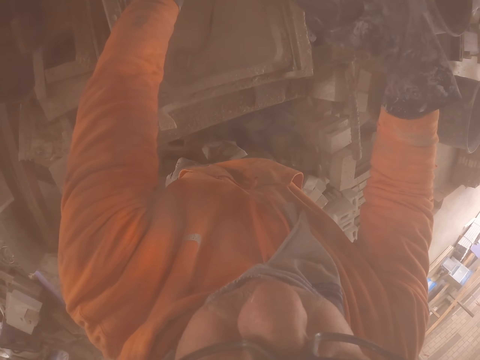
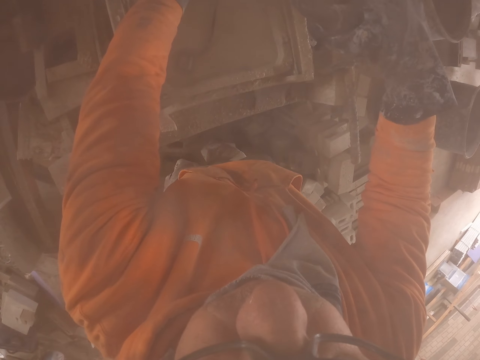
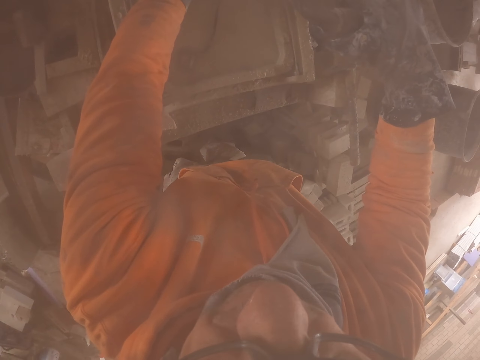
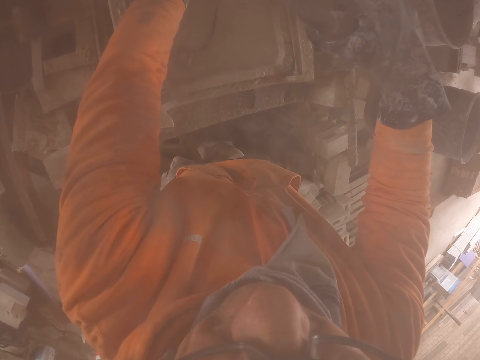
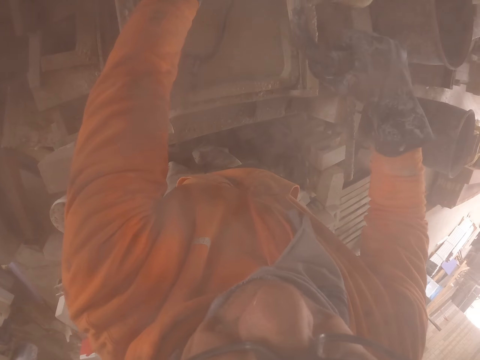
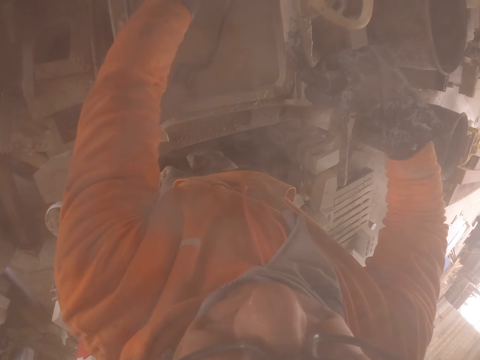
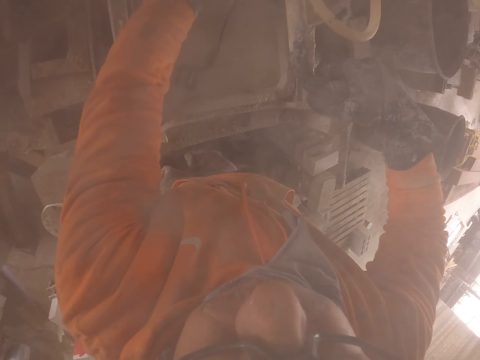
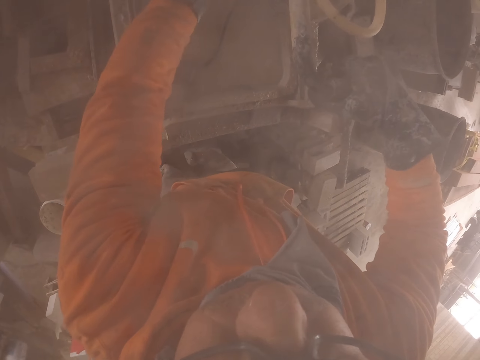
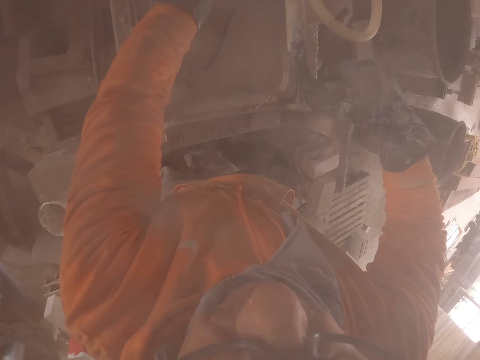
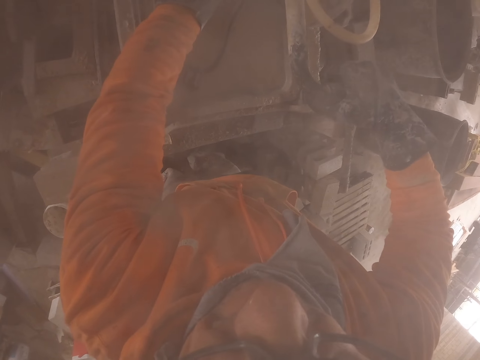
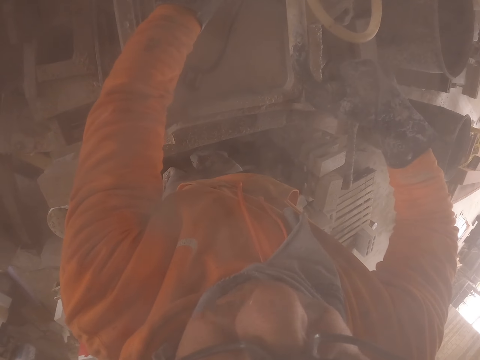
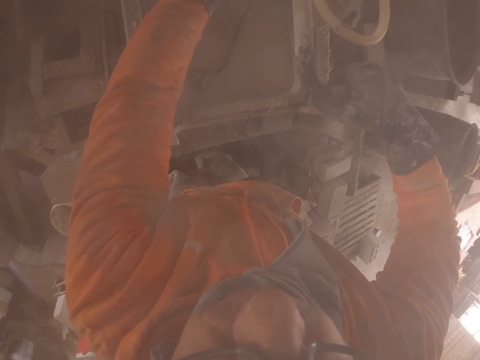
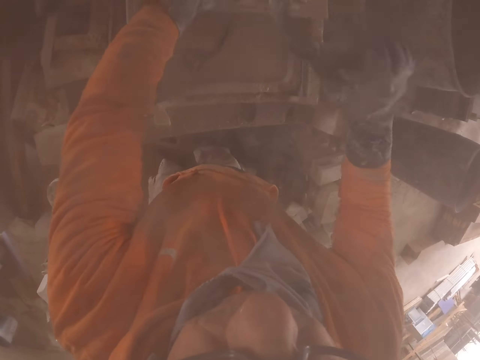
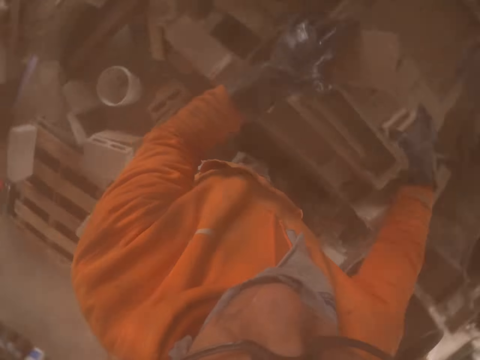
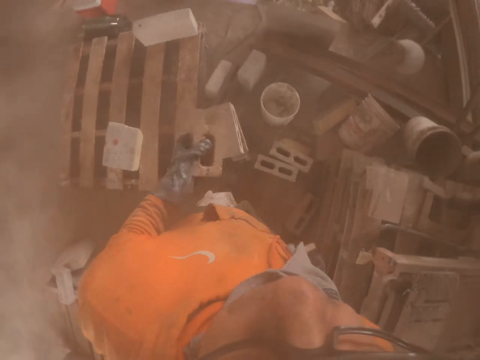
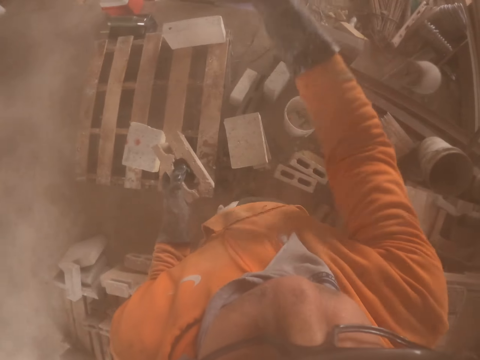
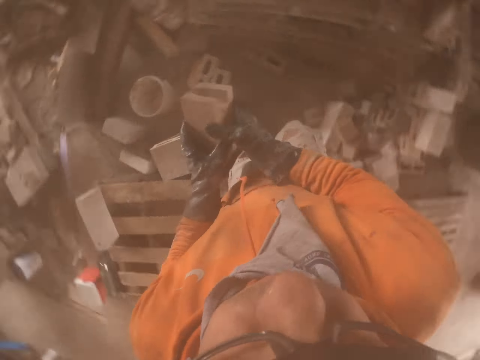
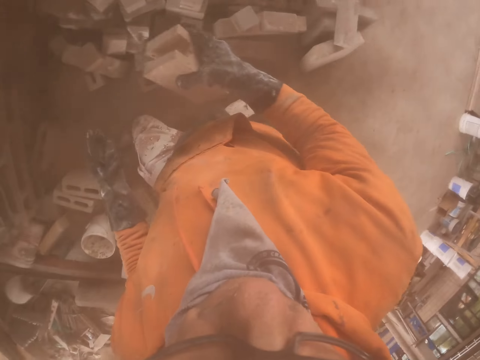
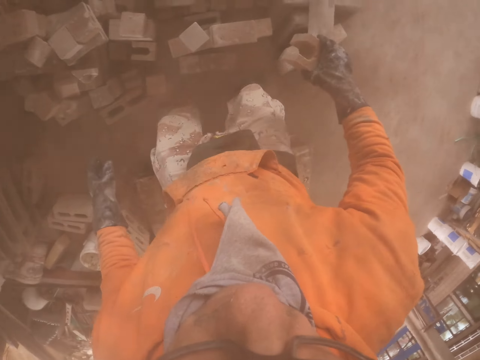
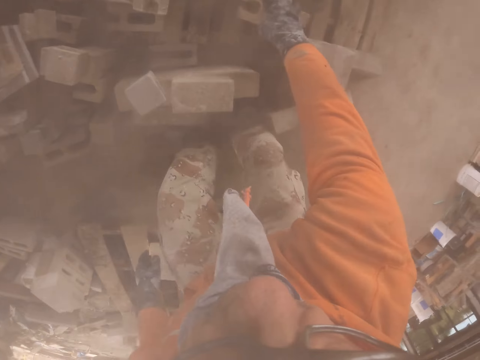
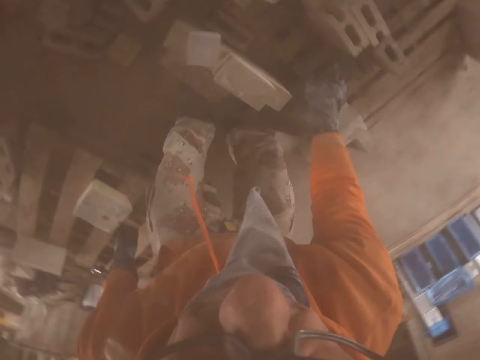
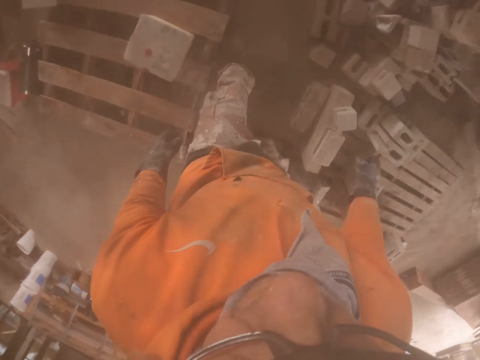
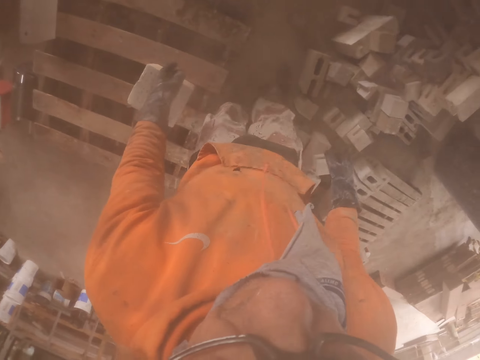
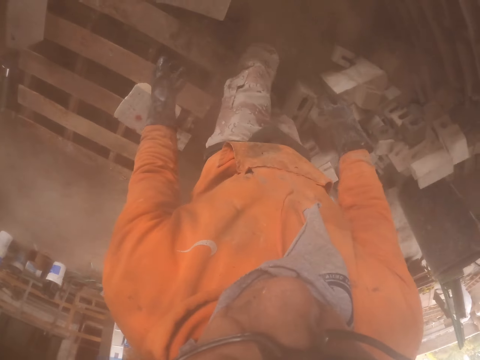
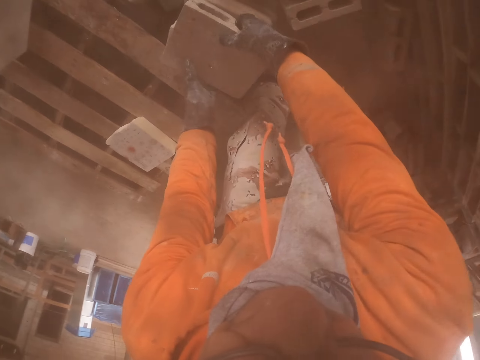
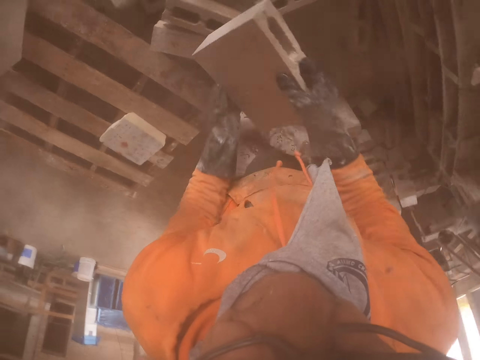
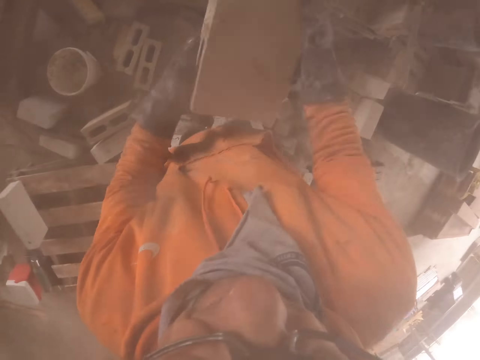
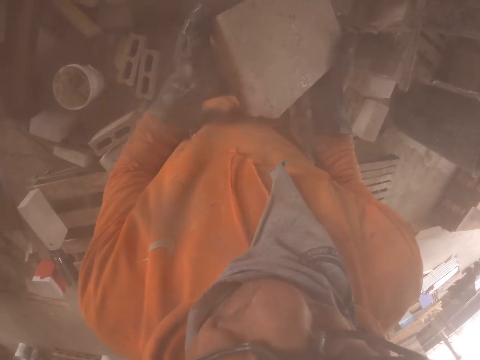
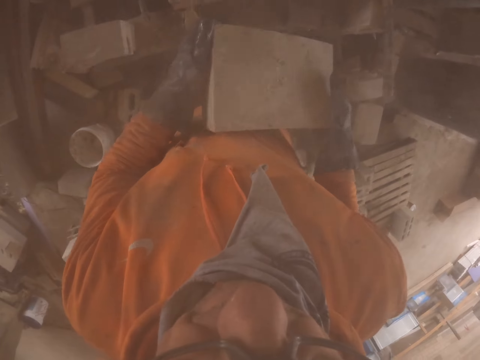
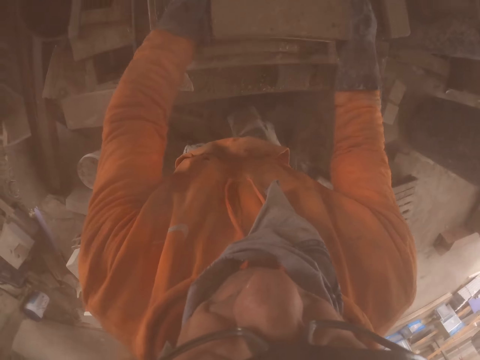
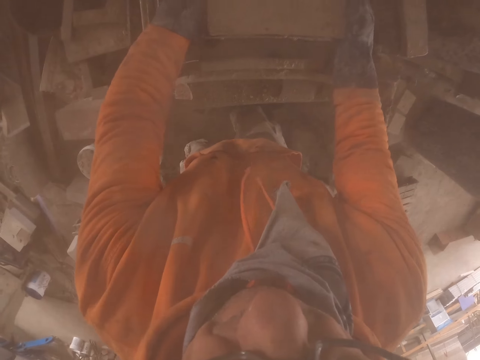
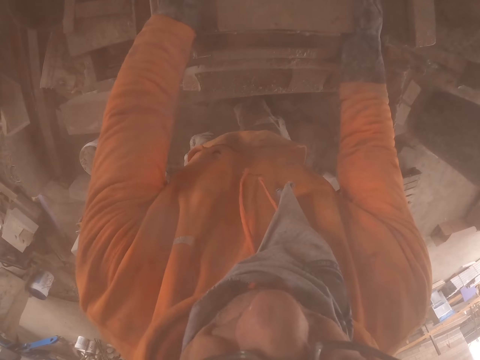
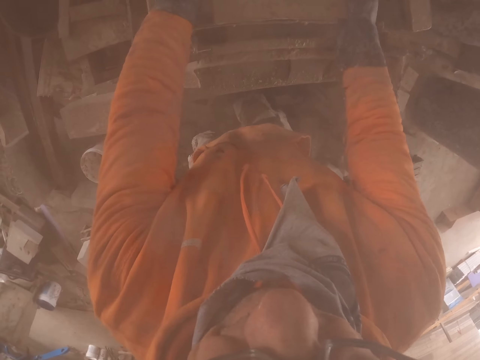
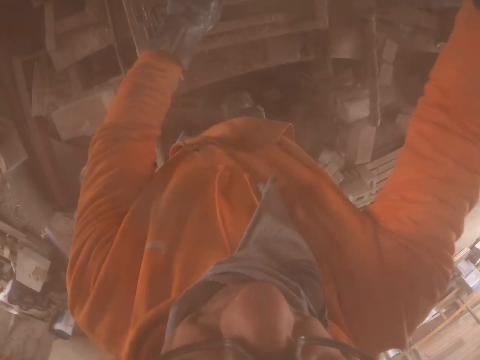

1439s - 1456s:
The camera wearer cuts the brick with the cutting machine. They throw the brick. They put the brick on the pallet. They pick the brick. They put the brick in the brick cutting machine.

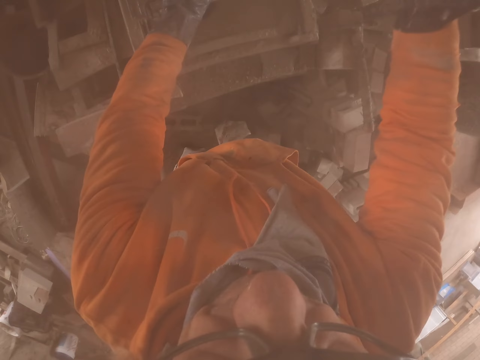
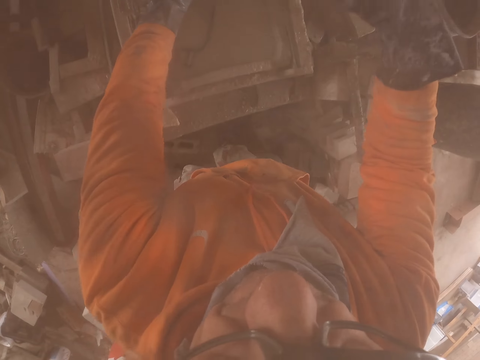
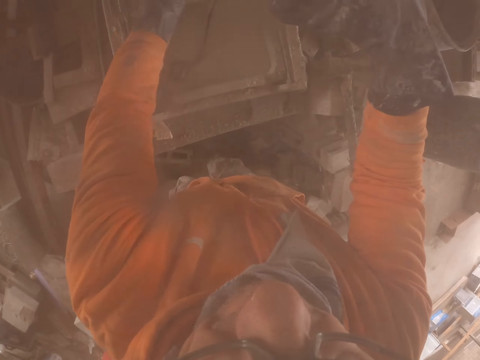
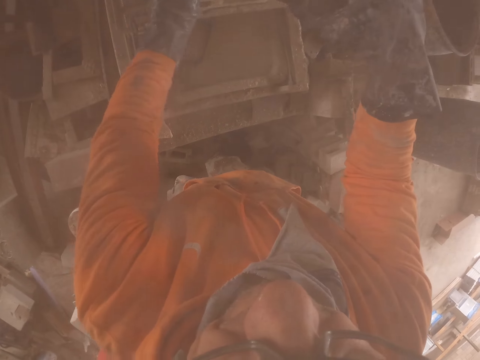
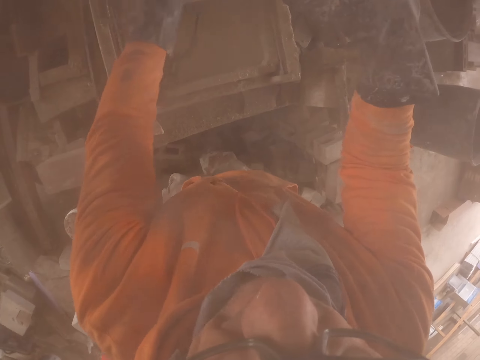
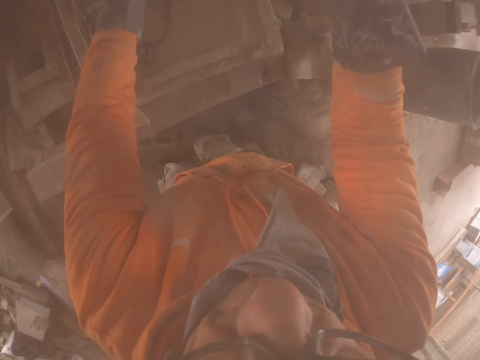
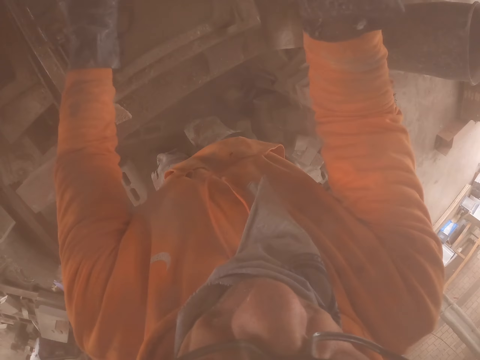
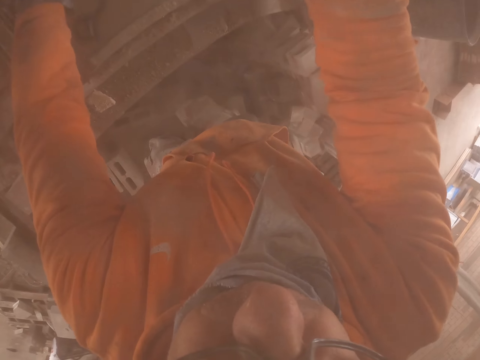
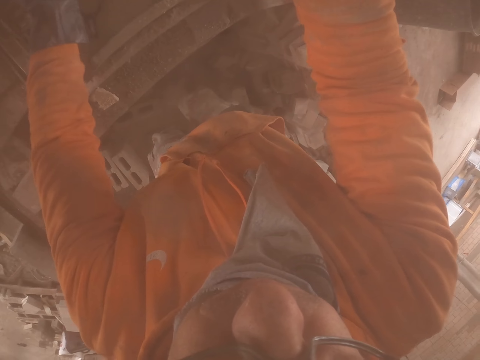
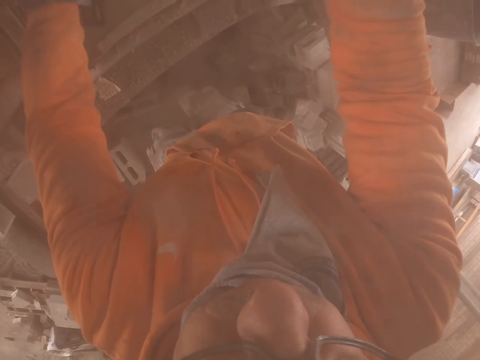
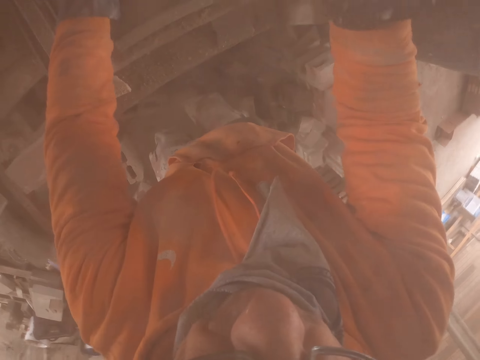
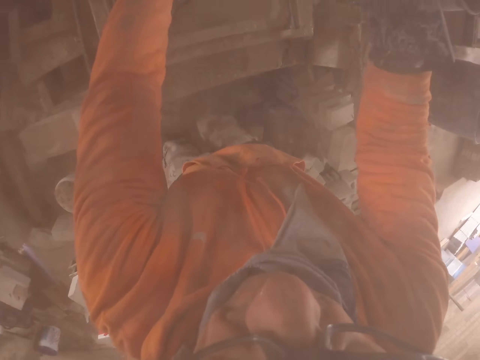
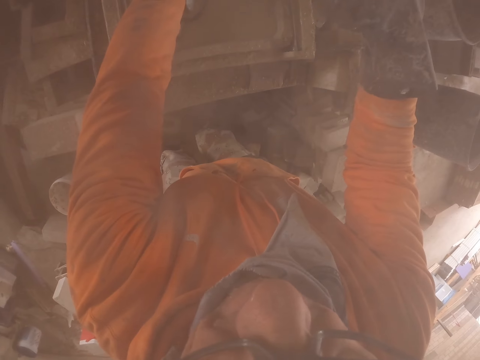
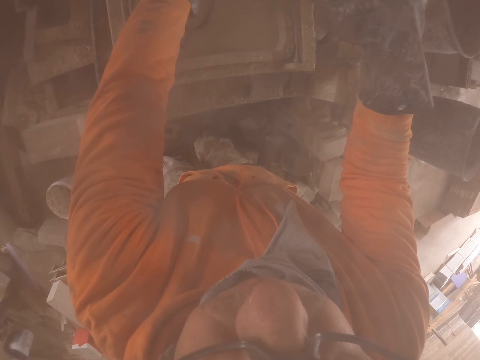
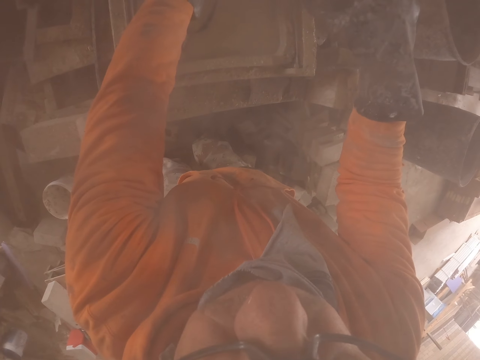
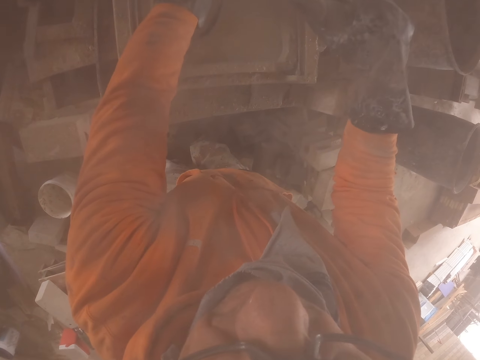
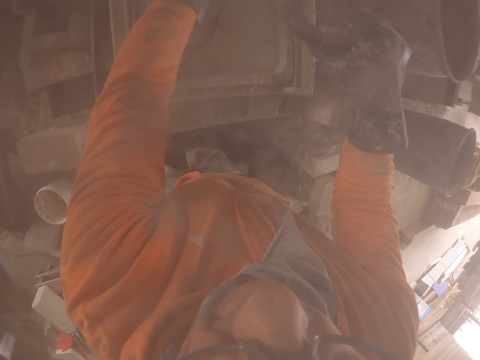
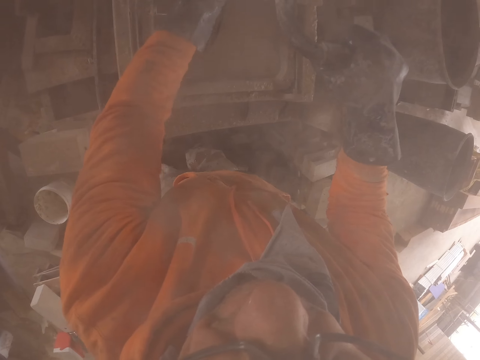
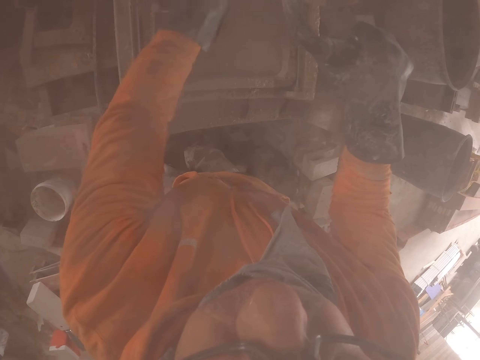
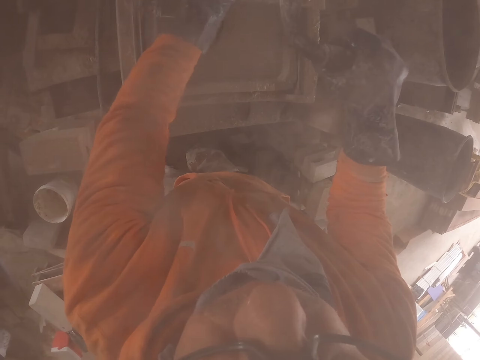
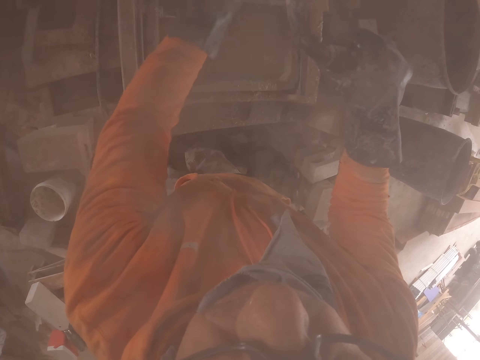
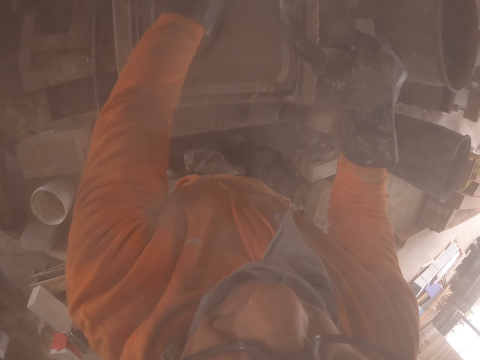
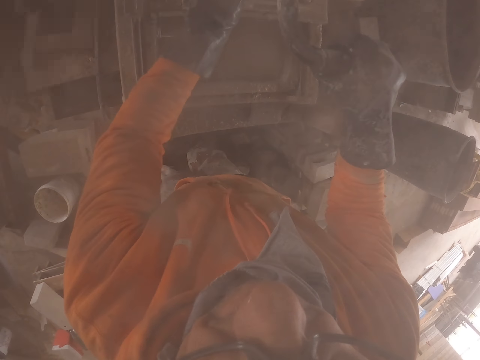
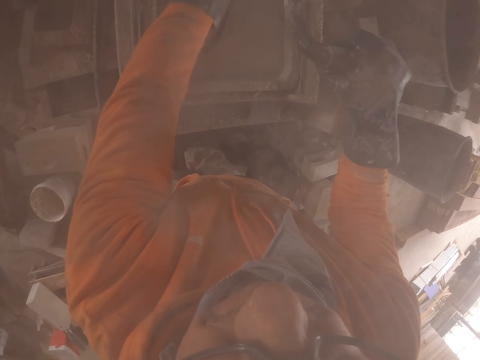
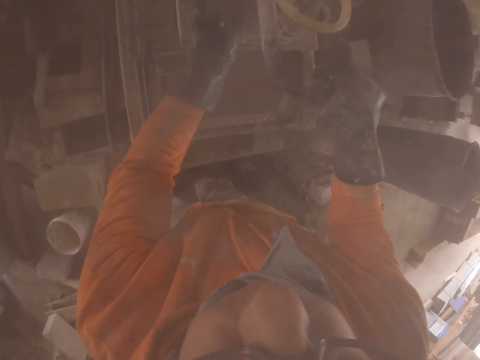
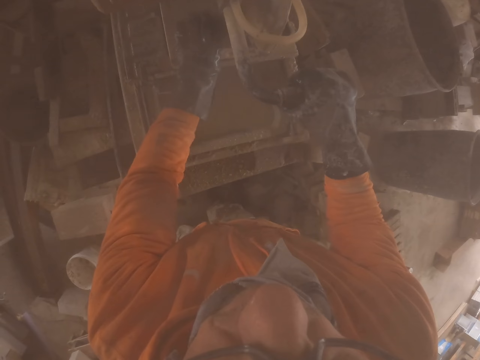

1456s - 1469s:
The camera wearer cuts the brick with the cutting machine.
